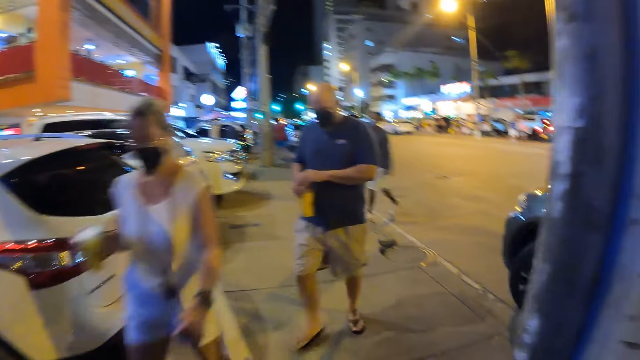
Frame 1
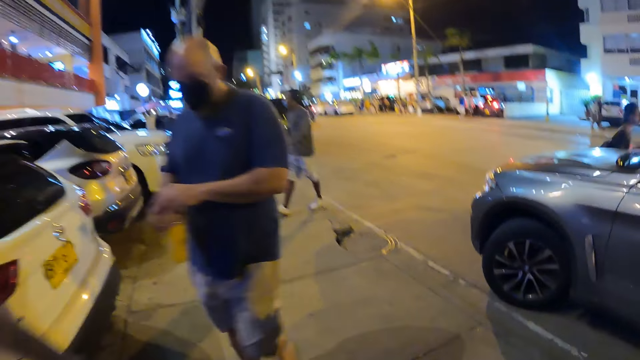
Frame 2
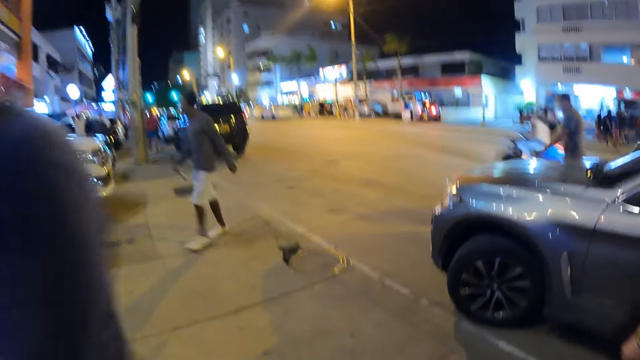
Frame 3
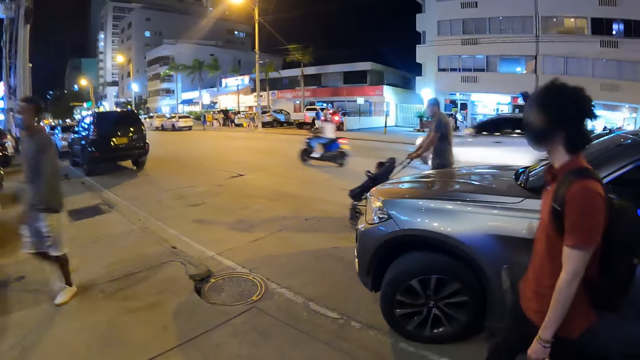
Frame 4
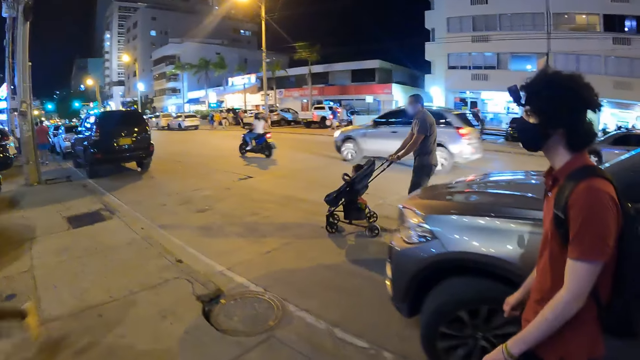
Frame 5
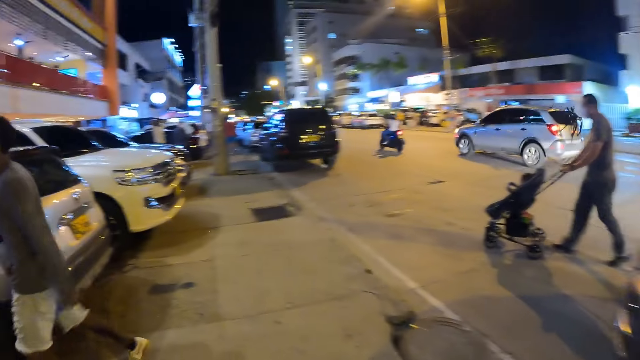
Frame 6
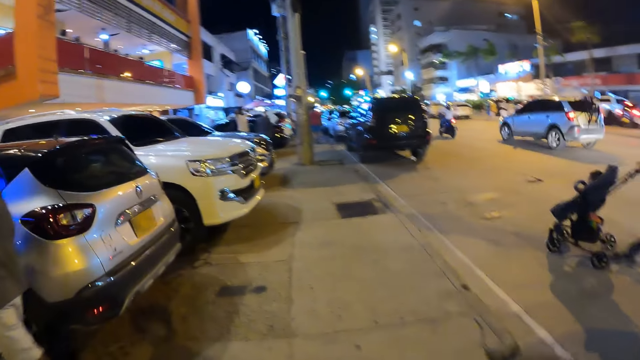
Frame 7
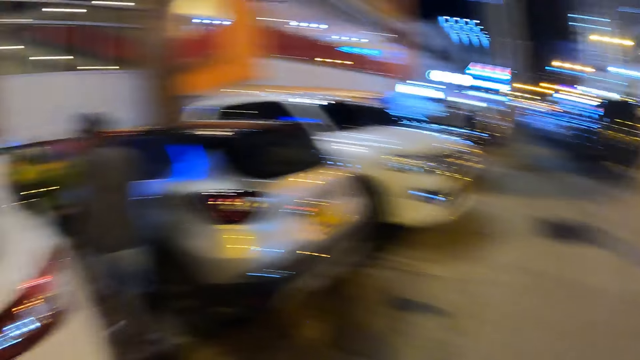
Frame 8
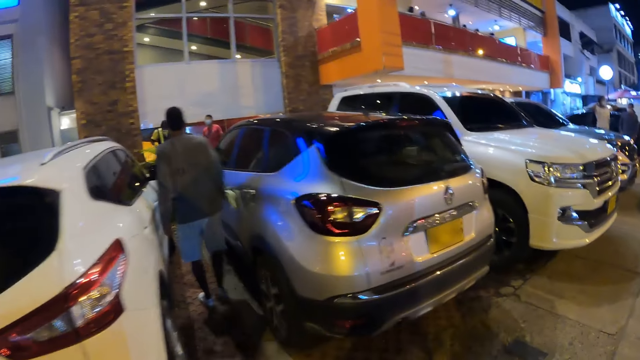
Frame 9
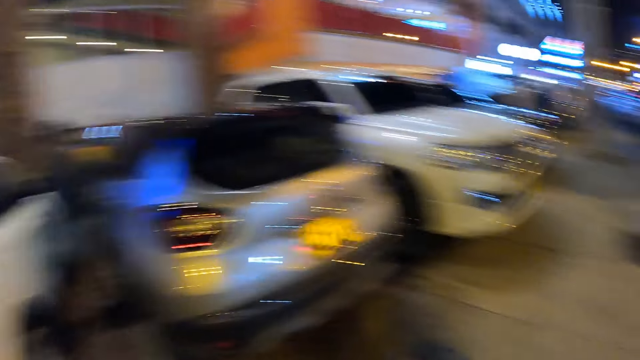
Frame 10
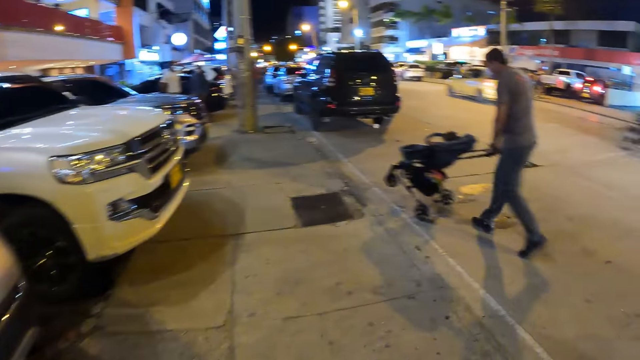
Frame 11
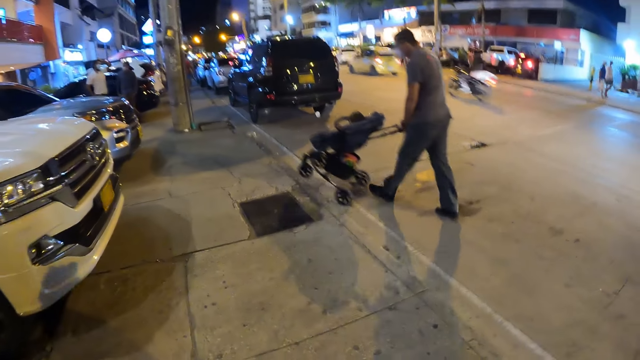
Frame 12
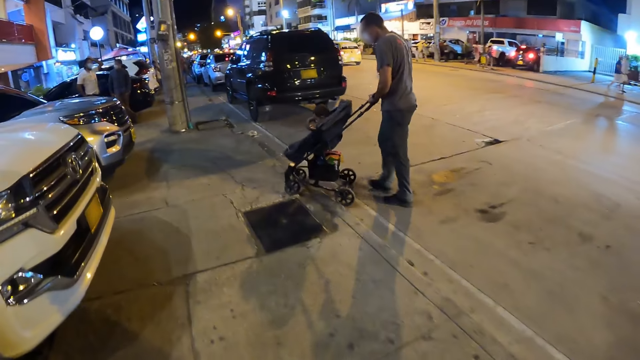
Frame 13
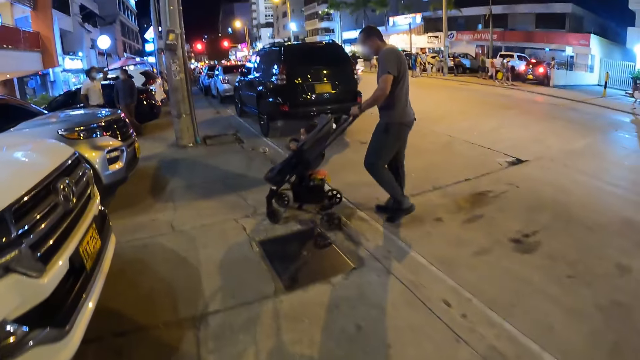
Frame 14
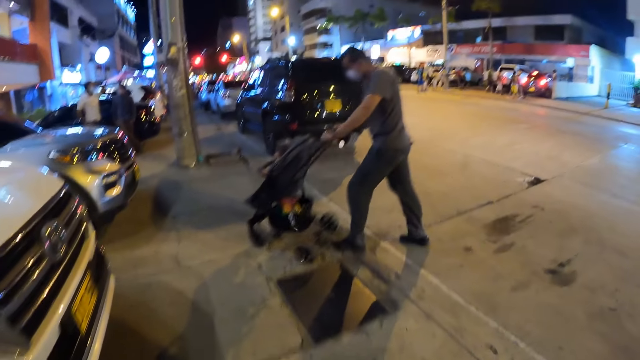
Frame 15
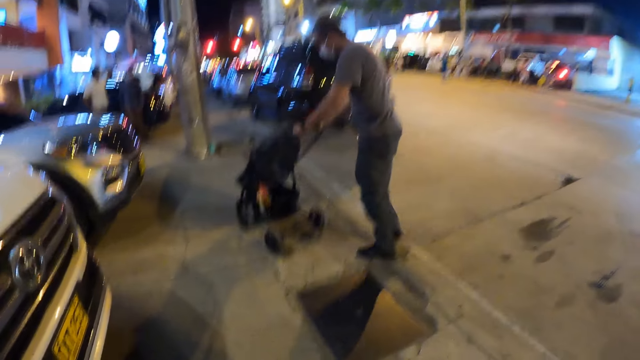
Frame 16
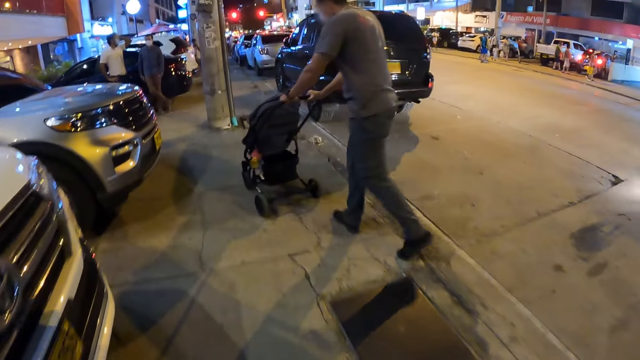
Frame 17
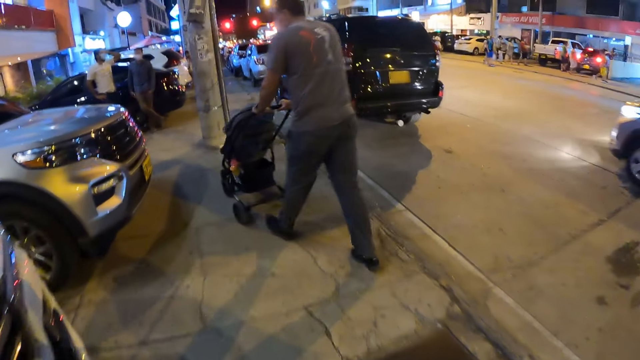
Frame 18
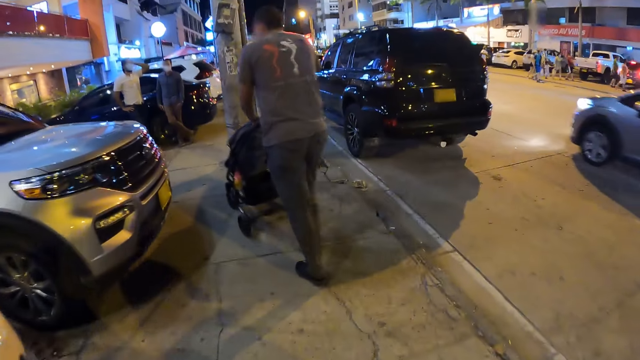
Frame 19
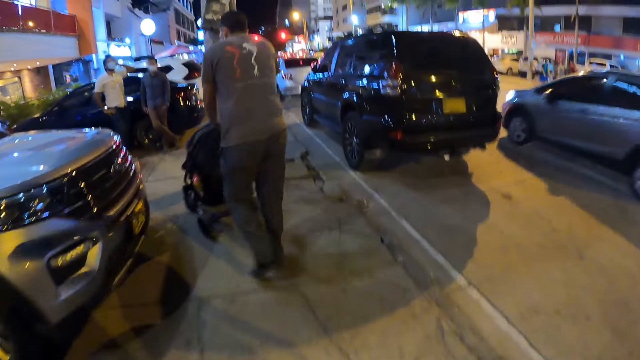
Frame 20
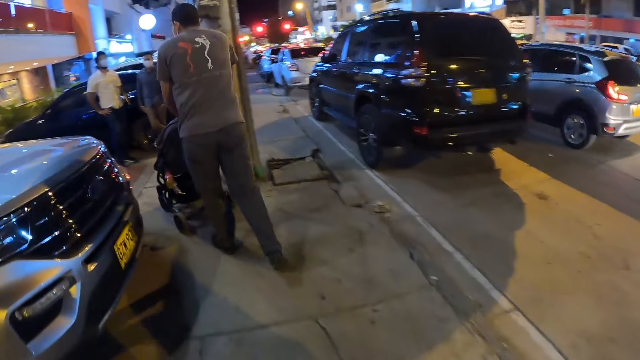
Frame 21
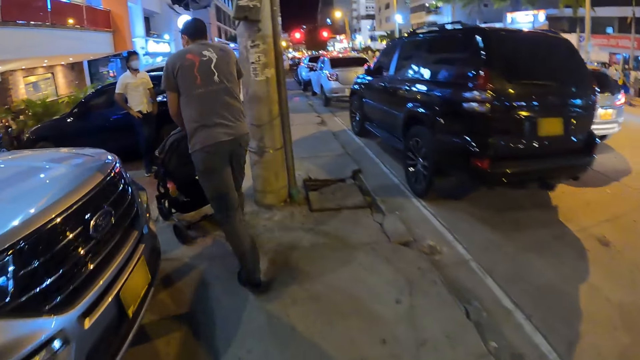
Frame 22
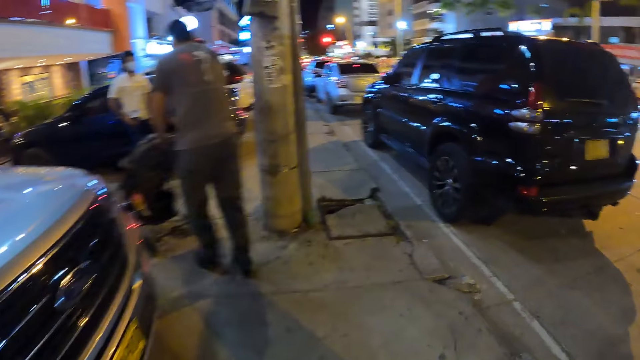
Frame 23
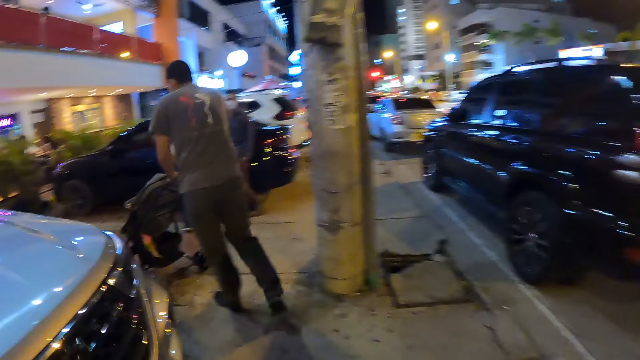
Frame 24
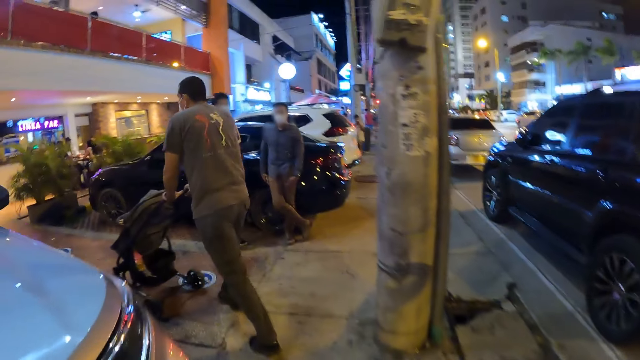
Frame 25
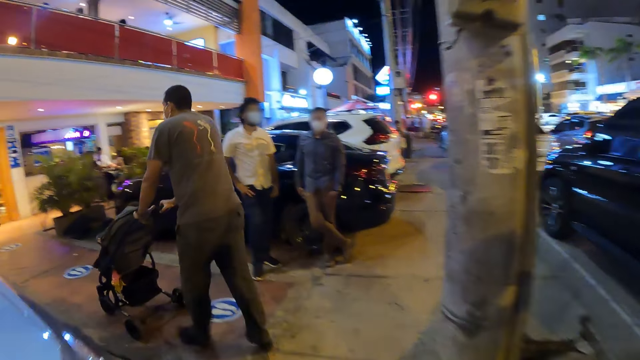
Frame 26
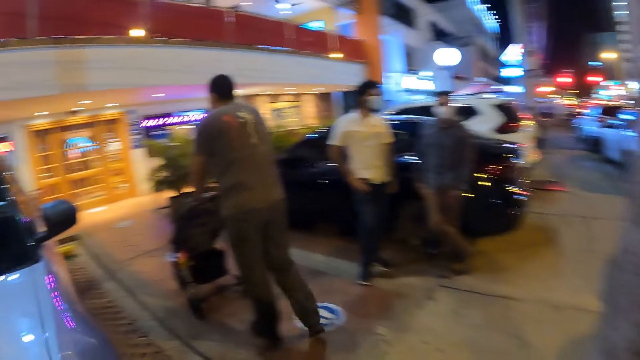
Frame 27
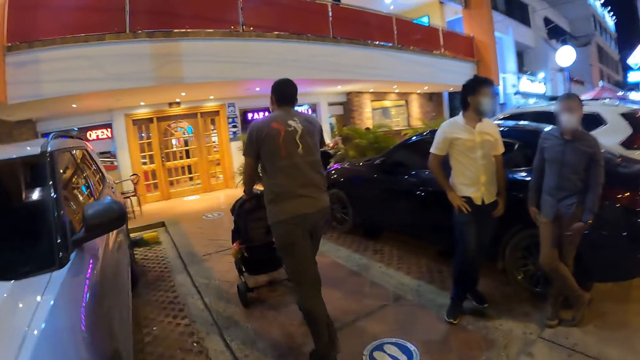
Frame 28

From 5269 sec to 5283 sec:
The camera wearer walks past a woman. They walk past a man. Another man pushes a baby stroller on the road towards the sidewalk. The camera wearer looks in front. They walk in front.

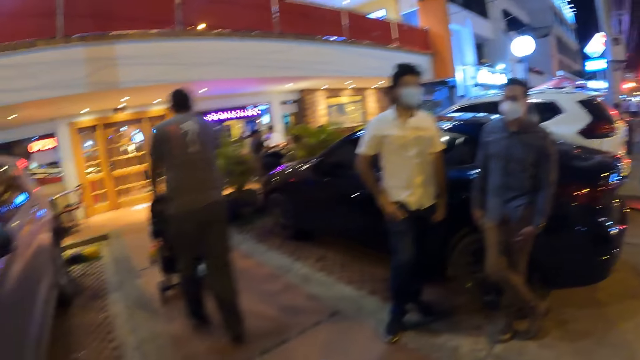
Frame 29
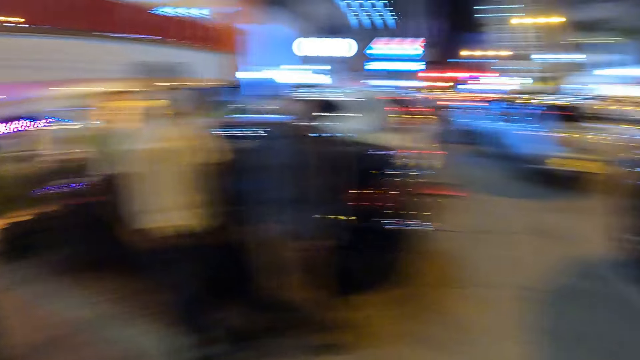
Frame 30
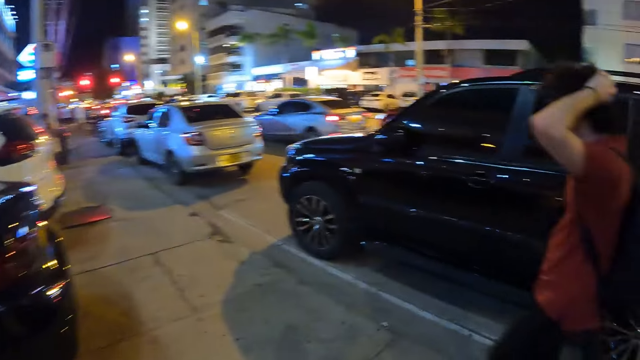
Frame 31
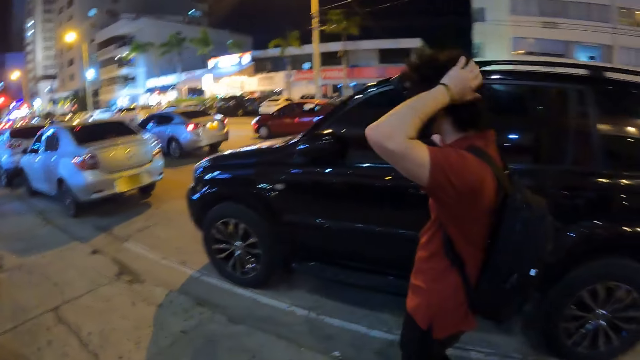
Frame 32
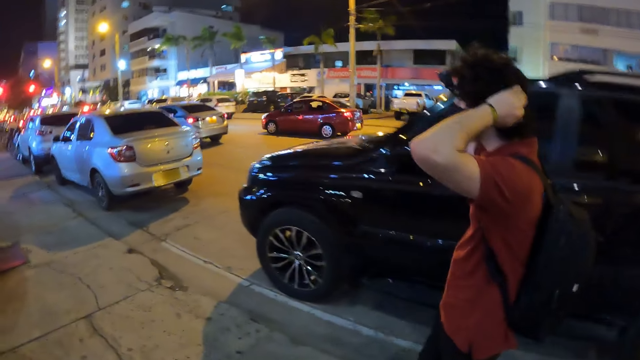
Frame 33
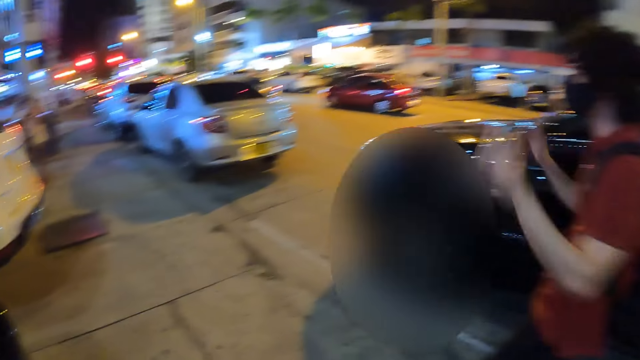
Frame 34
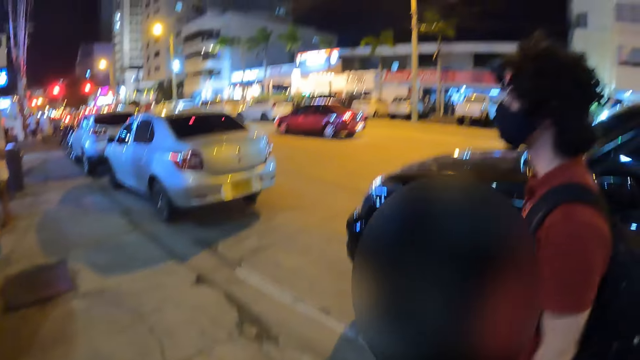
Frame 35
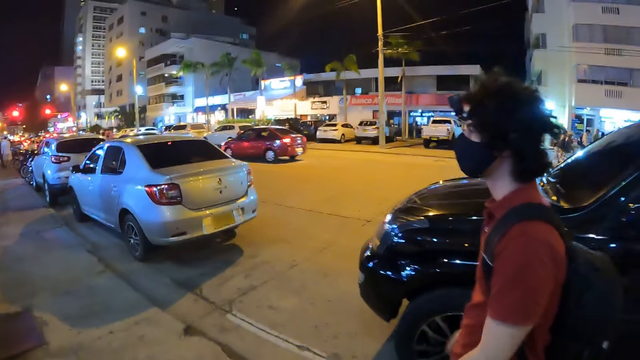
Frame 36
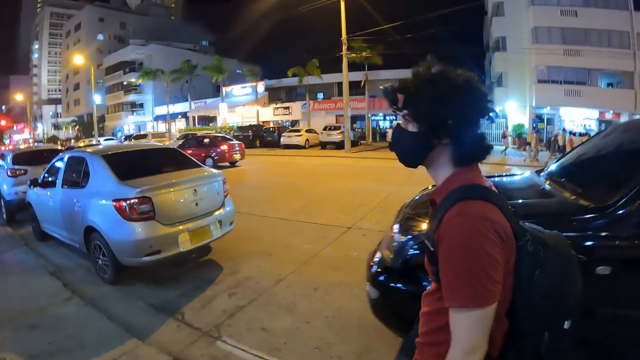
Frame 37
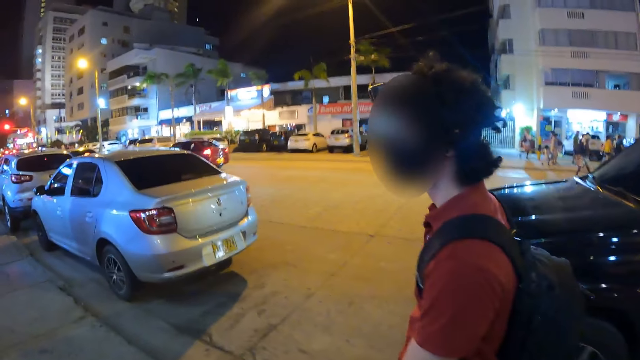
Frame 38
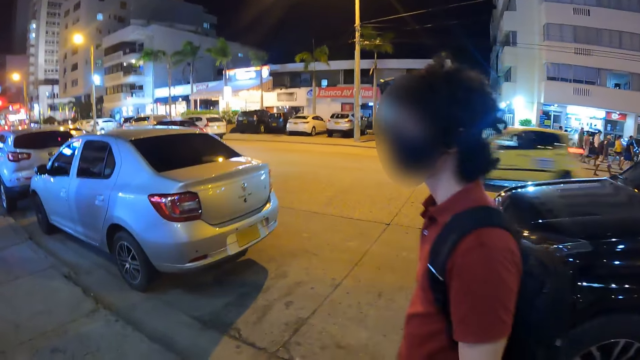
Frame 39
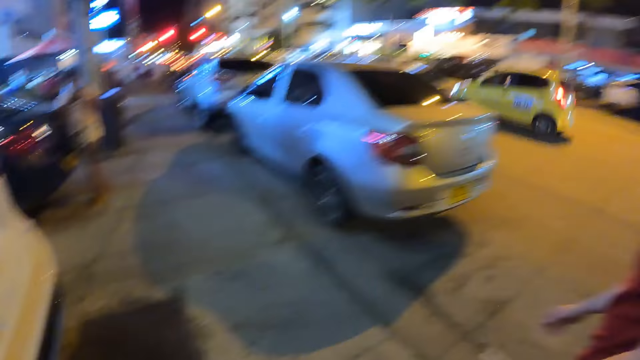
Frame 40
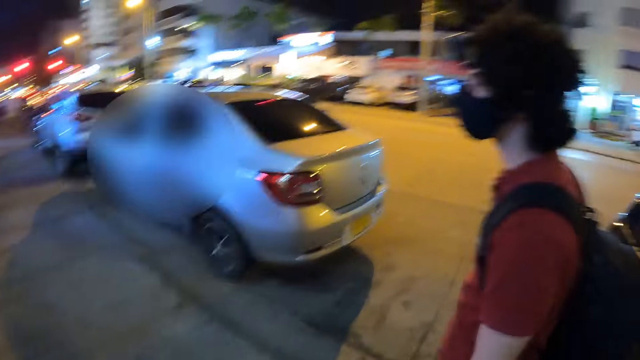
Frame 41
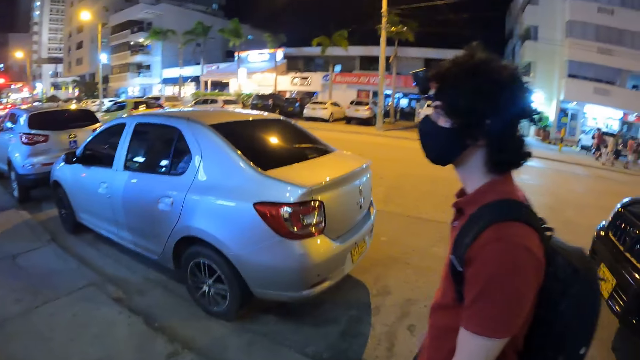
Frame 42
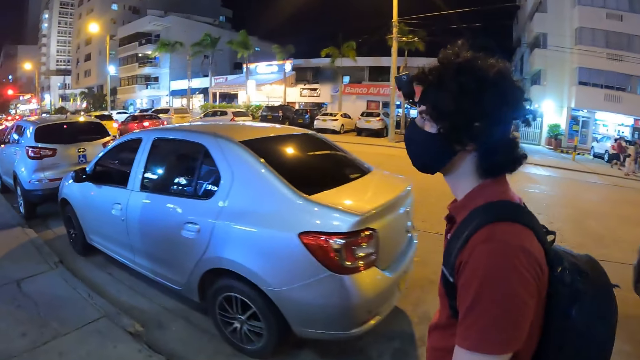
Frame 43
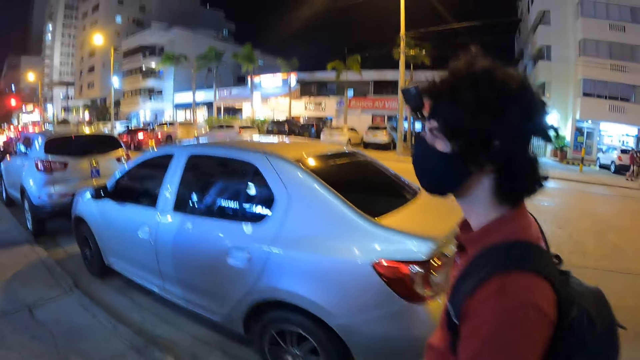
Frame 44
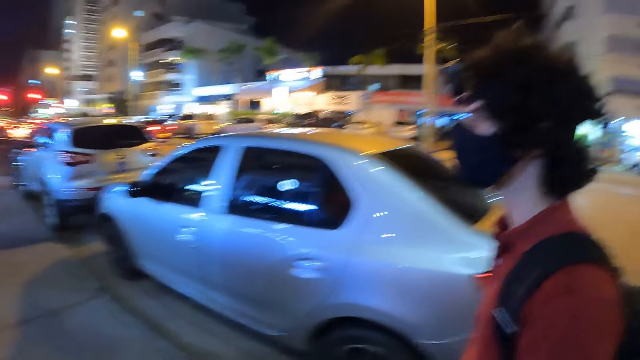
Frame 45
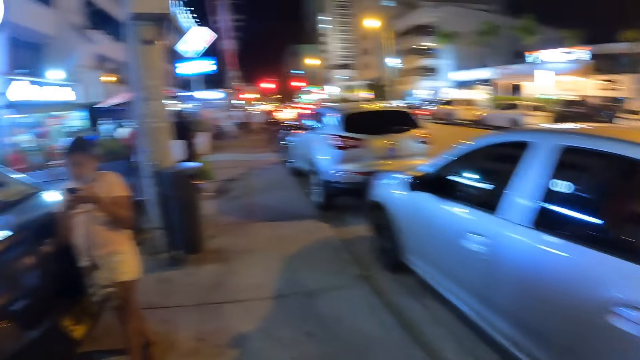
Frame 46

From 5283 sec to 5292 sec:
The camera wearer looks sideways.
